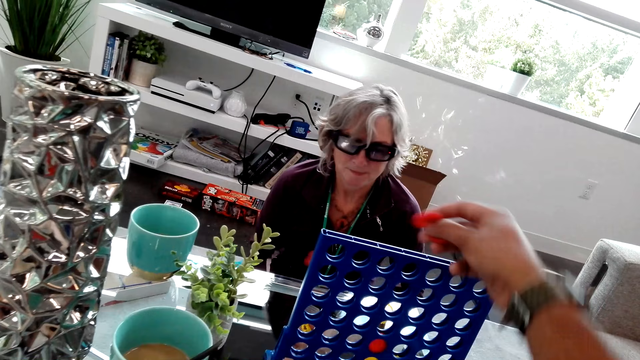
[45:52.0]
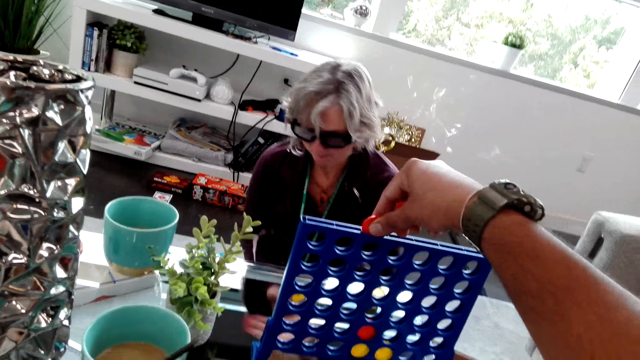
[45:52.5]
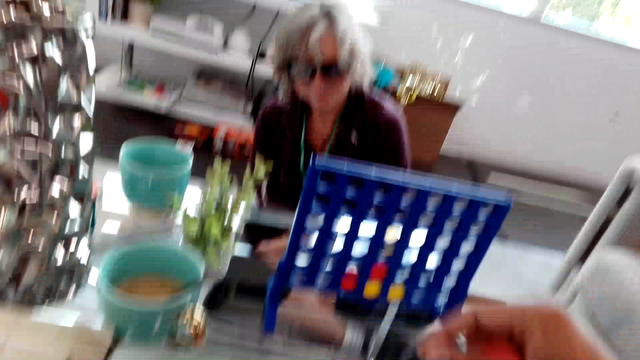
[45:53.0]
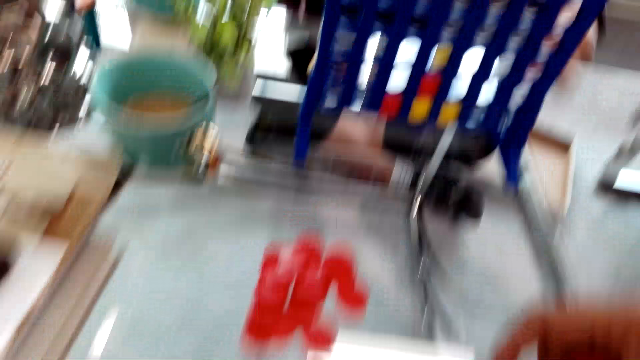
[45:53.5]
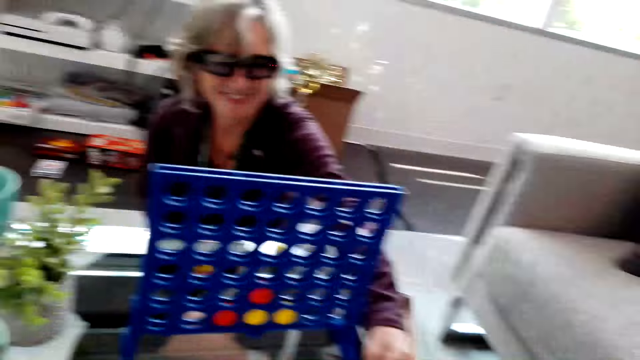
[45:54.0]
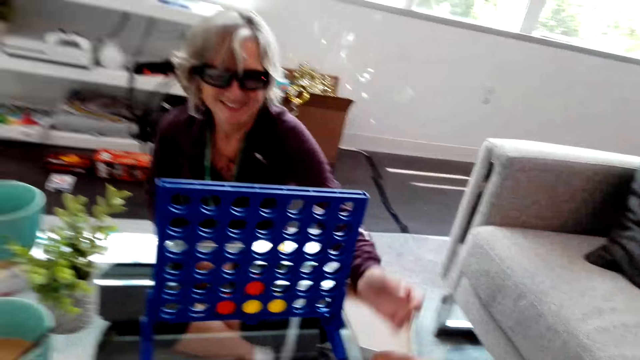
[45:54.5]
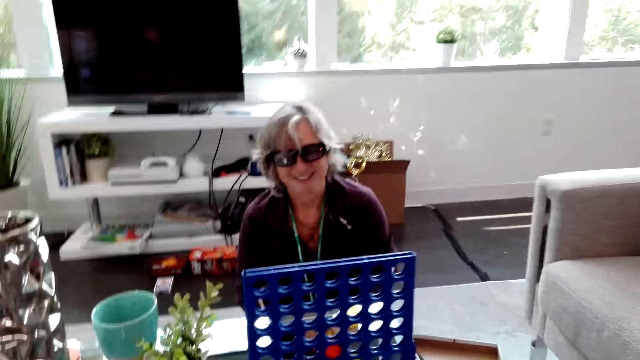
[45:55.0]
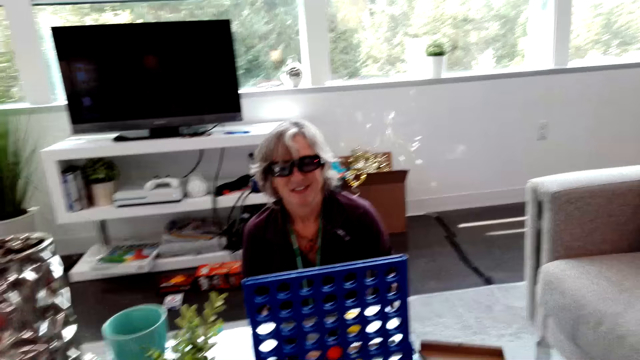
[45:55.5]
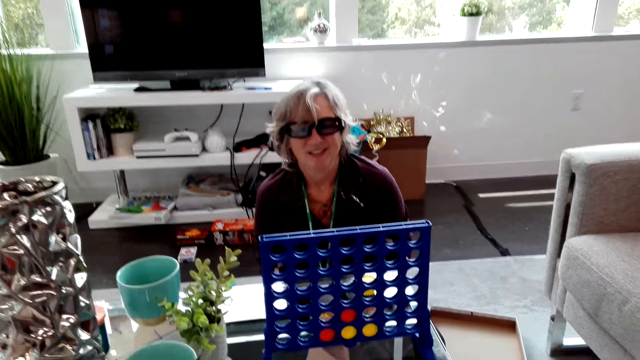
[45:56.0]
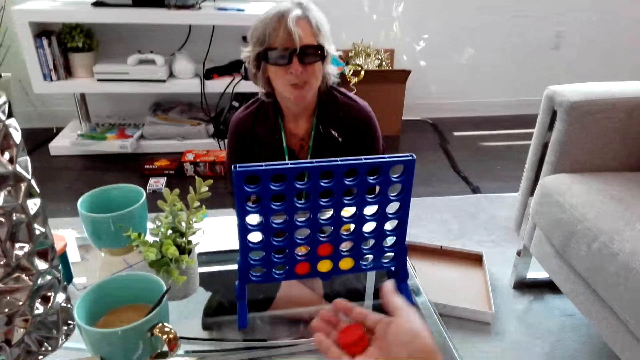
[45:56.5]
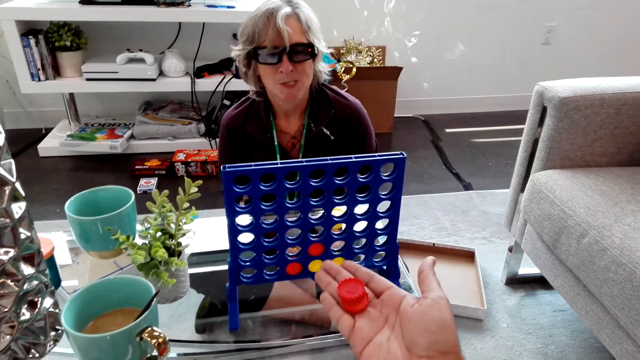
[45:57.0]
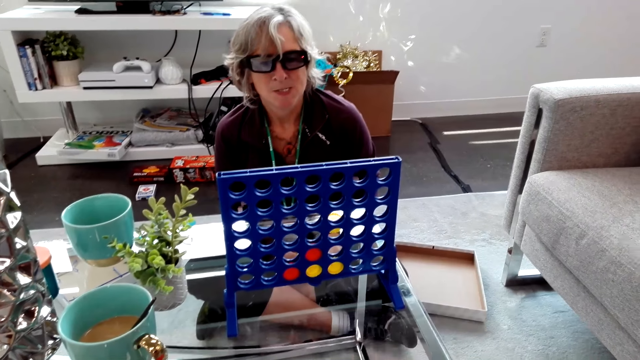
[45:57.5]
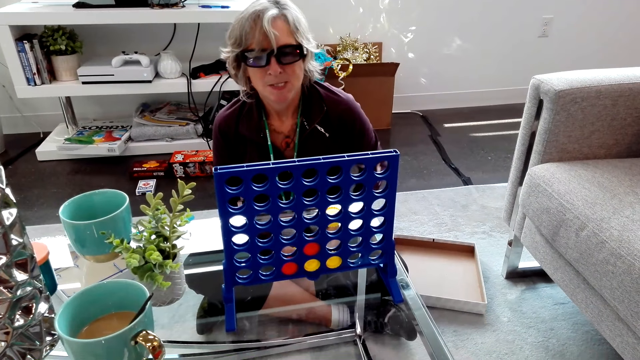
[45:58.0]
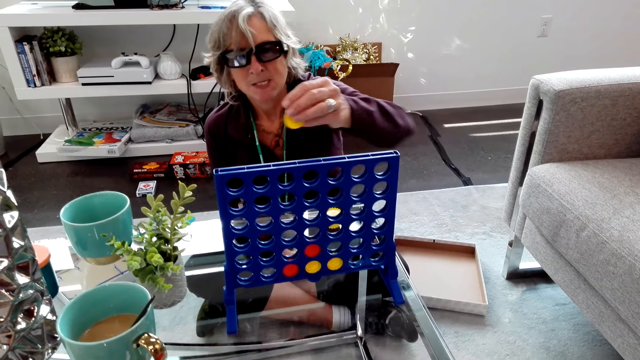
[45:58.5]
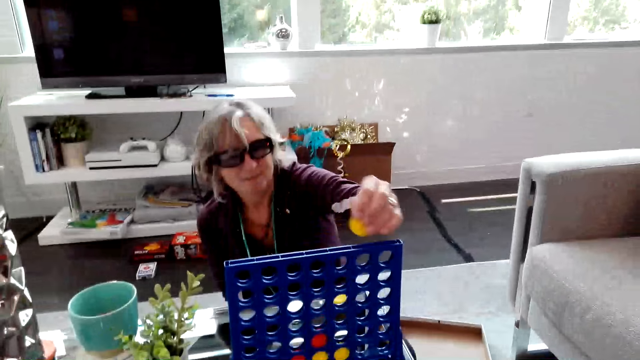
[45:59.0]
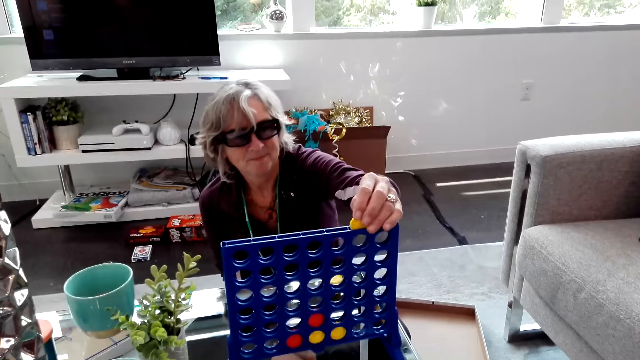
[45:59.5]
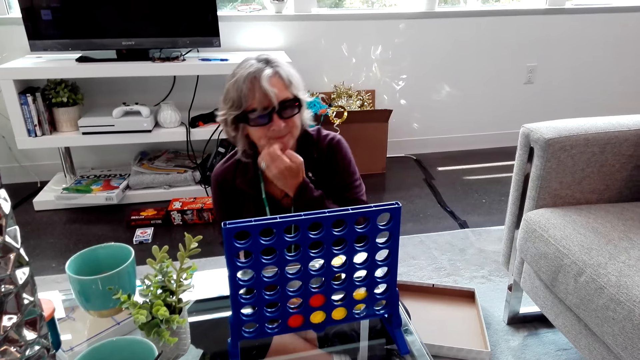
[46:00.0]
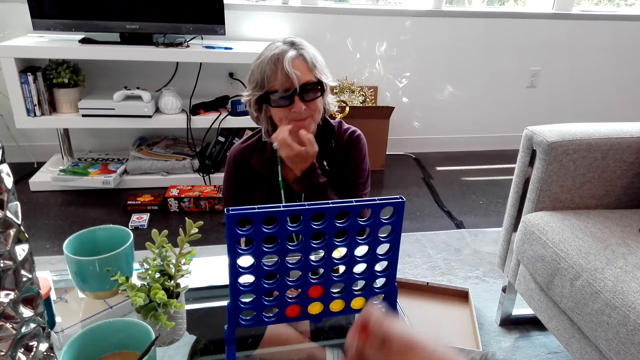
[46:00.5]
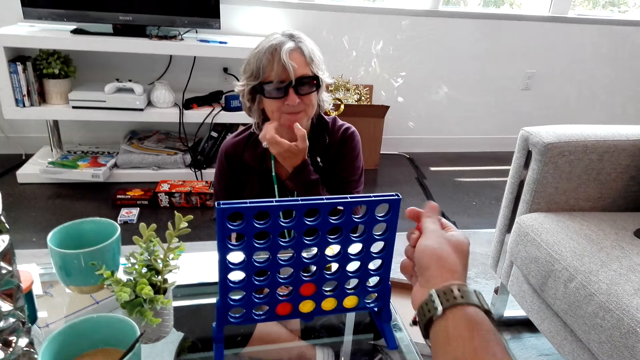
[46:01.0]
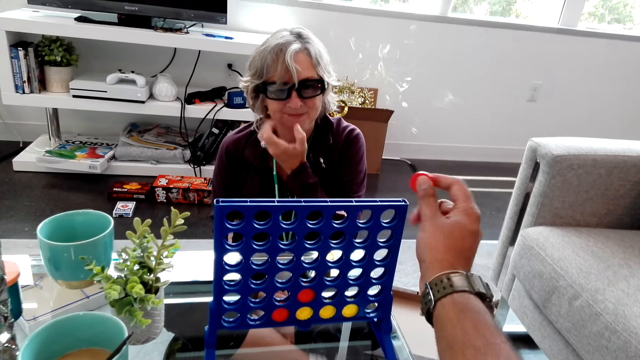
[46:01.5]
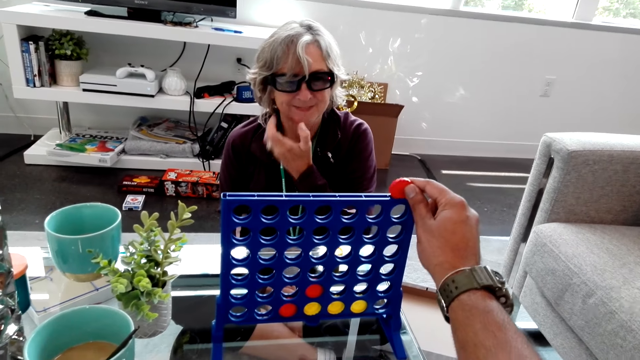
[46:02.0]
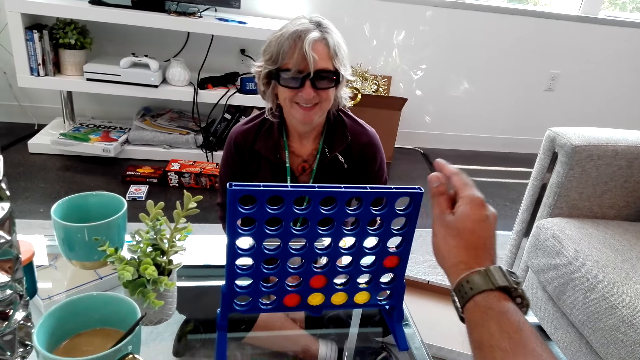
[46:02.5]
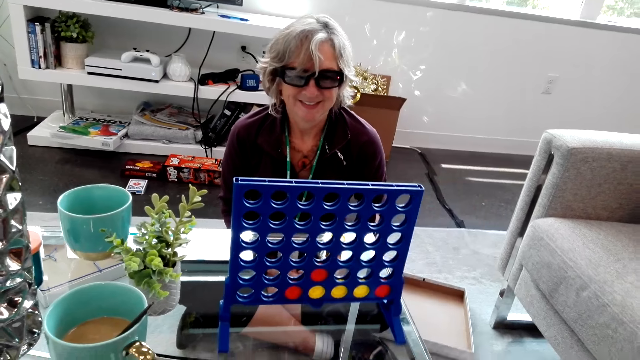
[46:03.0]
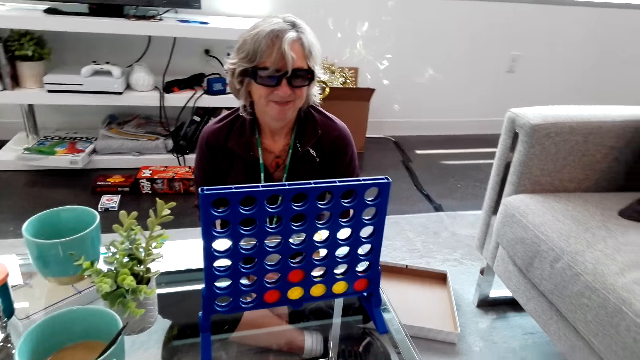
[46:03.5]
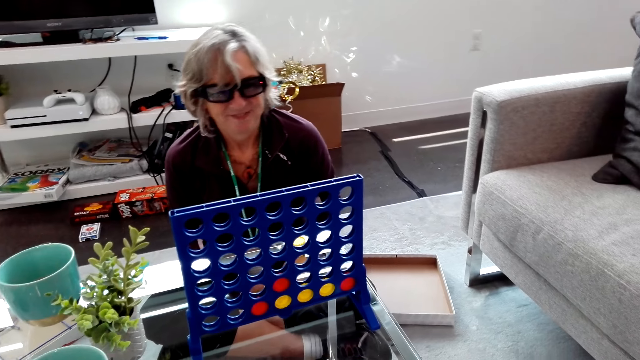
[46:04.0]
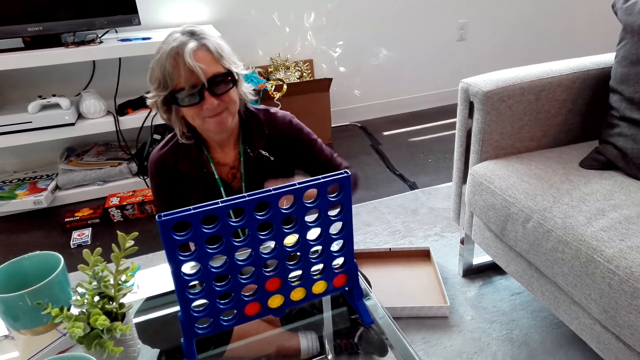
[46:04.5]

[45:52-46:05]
The camera wearer drops a red piece on the table, plays the connect four game, and drops a red piece inside the rack. A lady picks up the red piece and puts the red piece on the table in front of the camera wearer. The camera wearer holds two red pieces in hand. He lowers his hands. The lady plays the connect four game, drops a yellow piece inside the rack, and scratches her face. The camera wearer plays the connect four game. The lady lets go of her face. The camera wearer drops a red piece inside the rack.

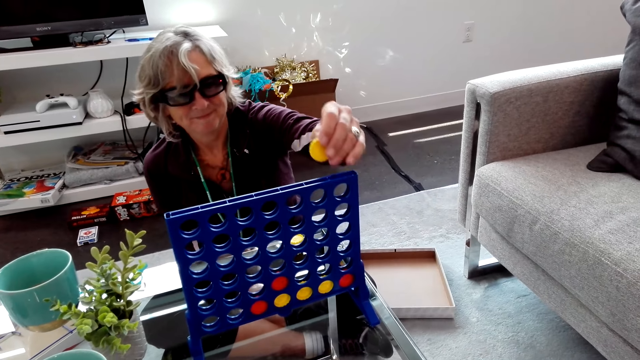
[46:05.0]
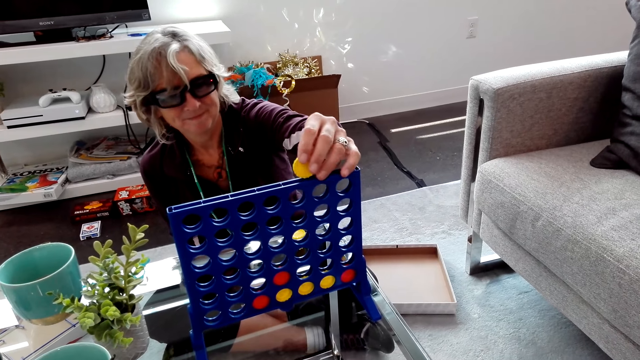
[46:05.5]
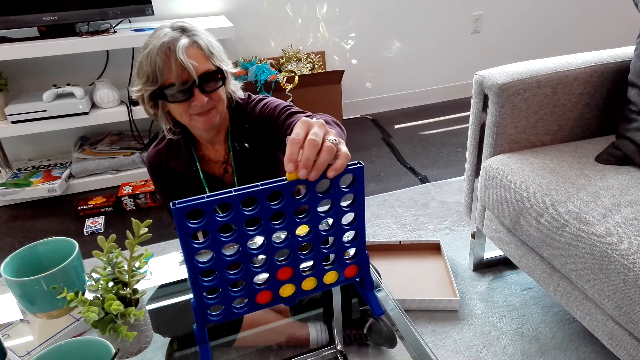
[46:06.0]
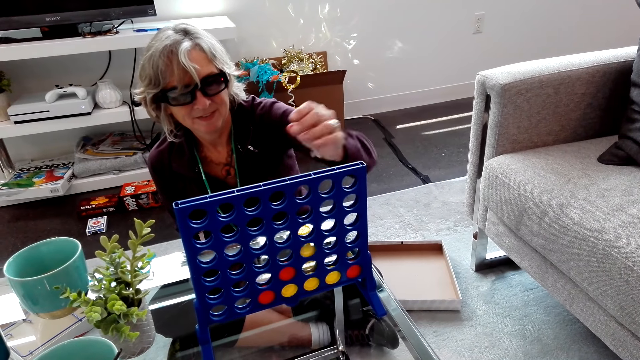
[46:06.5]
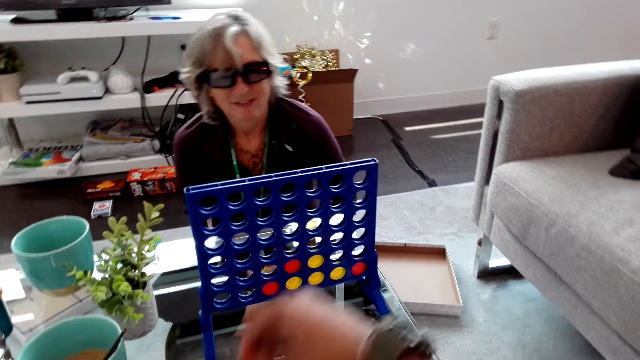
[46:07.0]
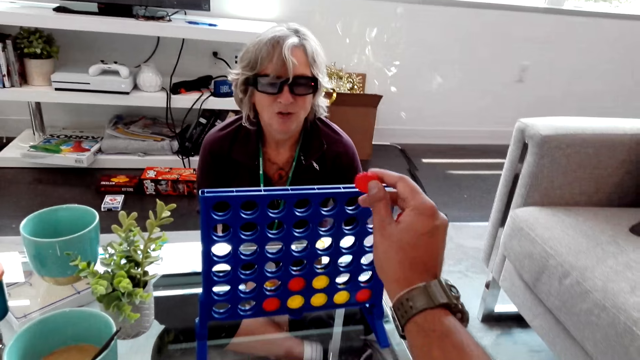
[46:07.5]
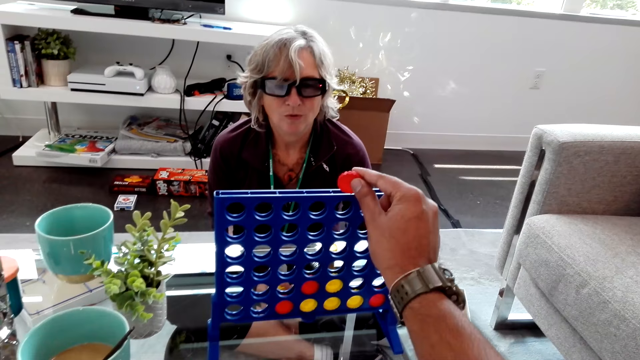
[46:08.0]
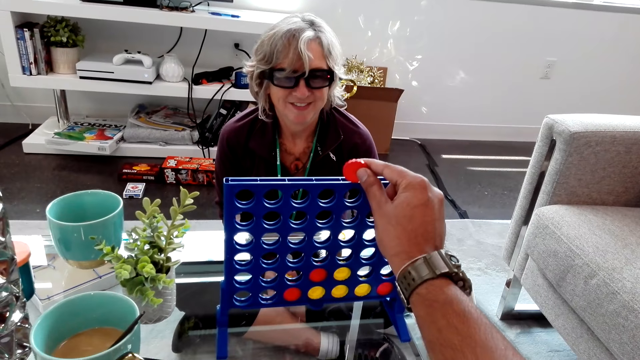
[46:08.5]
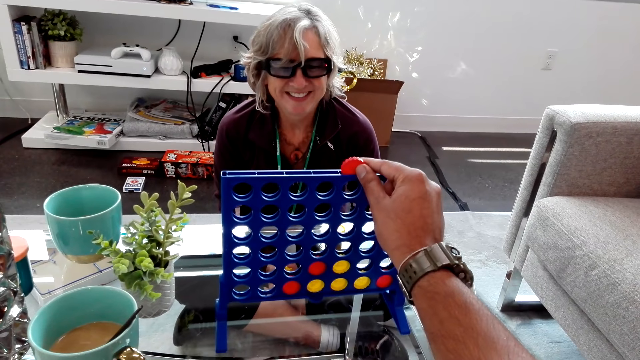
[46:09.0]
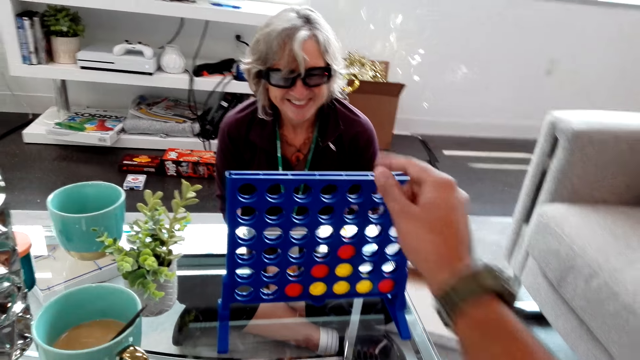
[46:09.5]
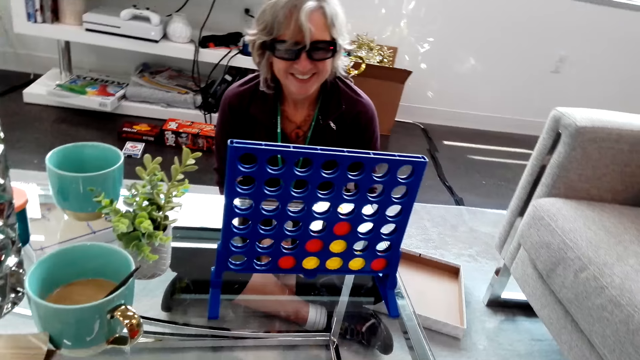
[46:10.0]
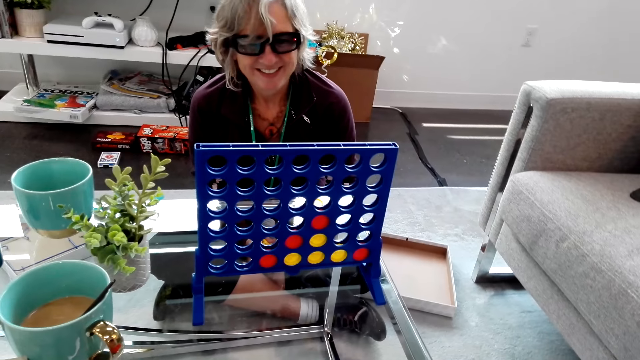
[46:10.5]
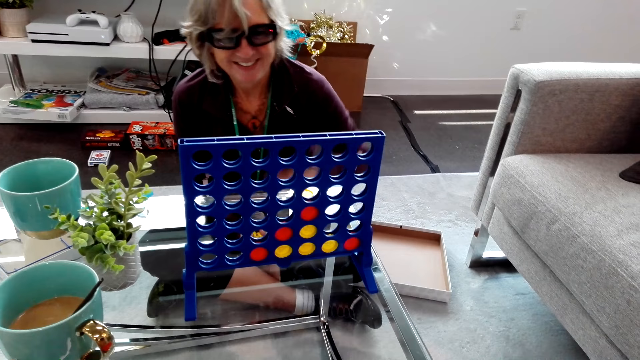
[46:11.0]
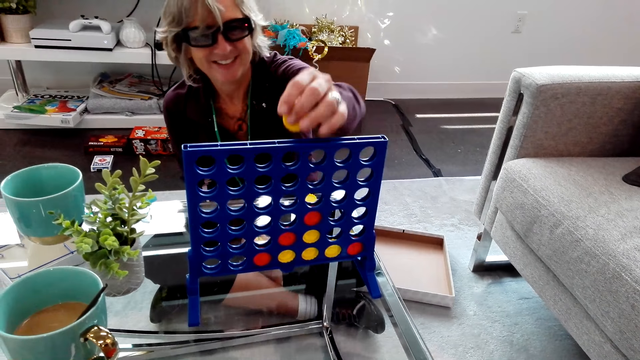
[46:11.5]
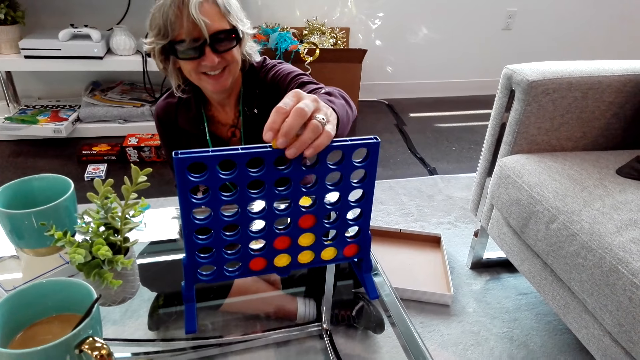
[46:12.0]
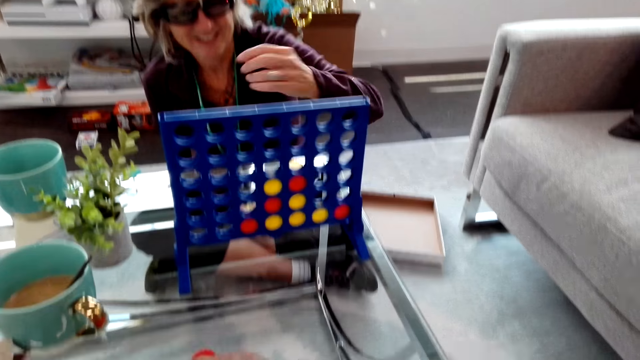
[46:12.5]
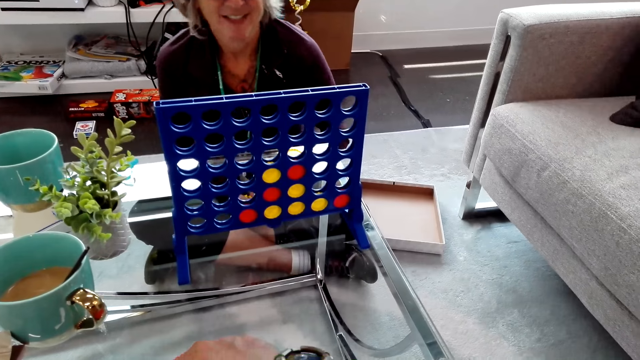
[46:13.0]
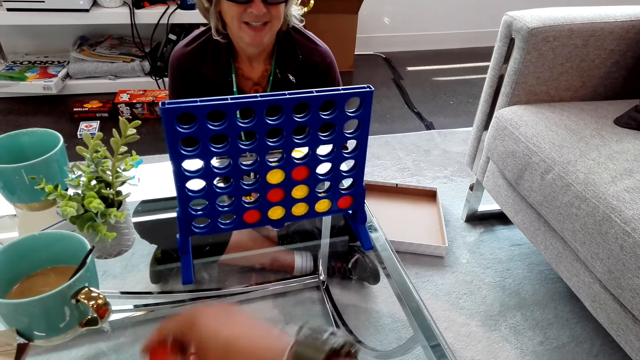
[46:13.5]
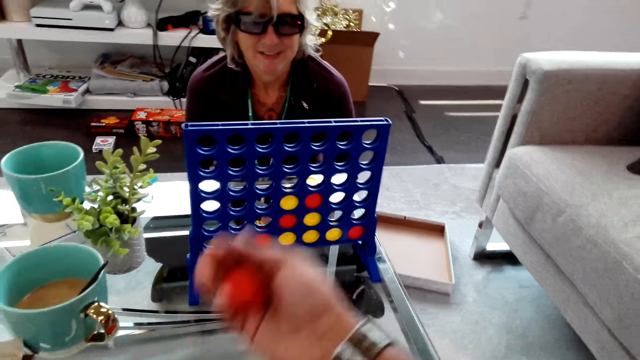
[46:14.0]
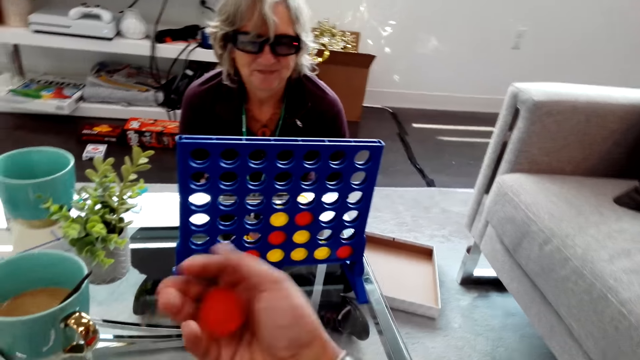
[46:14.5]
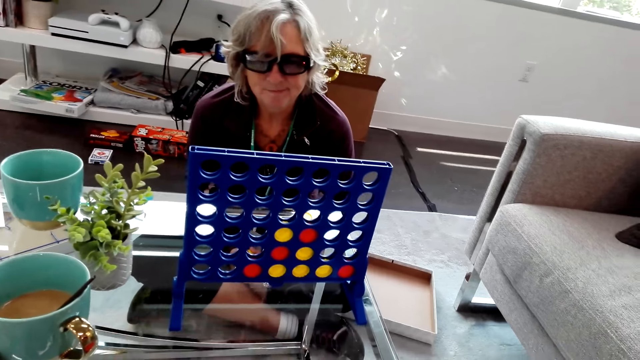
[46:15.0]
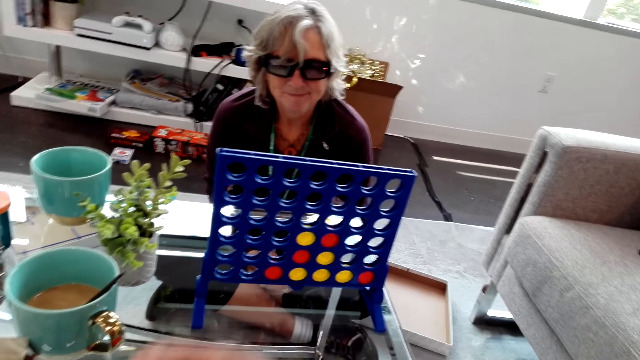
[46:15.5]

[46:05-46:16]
A lady plays the connect four game and drops a yellow piece inside a rack. The camera wearer plays the connect four game. The lady speaks to the camera wearer and laughs at the camera wearer. The camera wearer drops a red piece inside the rack. The lady plays the connect four game and drops a yellow piece inside the rack. The camera wearer shuffles the red game pieces in hand.
